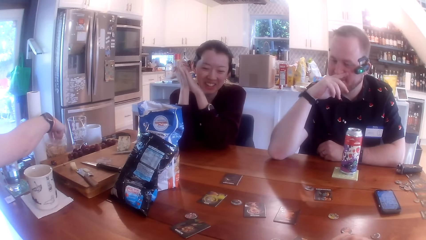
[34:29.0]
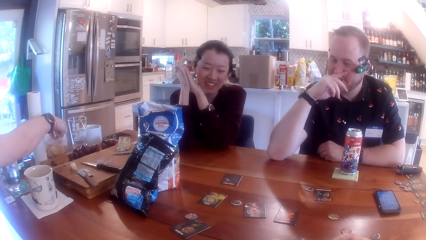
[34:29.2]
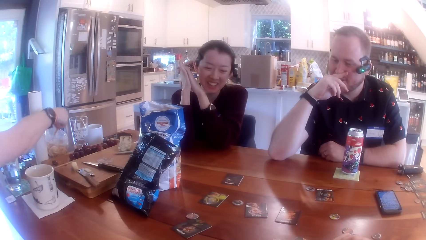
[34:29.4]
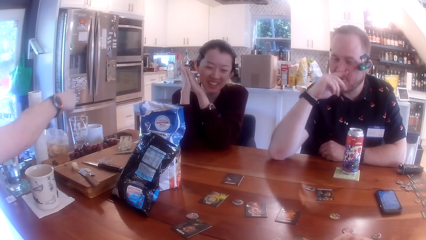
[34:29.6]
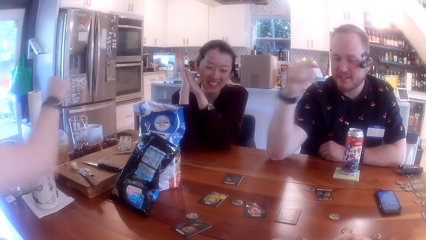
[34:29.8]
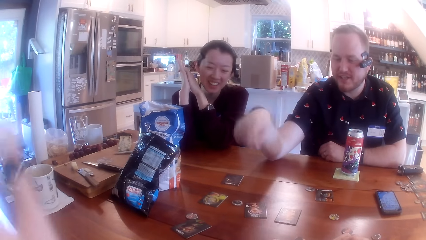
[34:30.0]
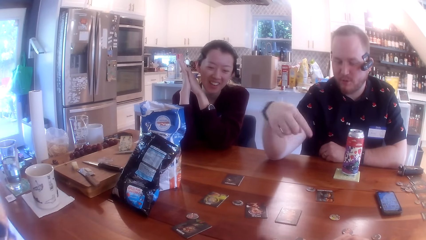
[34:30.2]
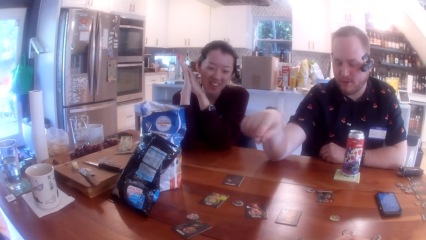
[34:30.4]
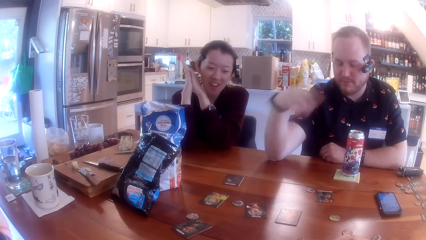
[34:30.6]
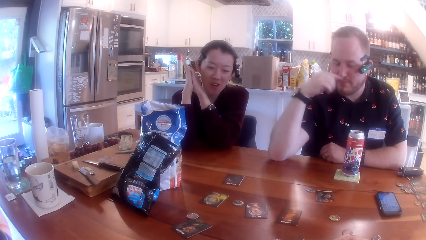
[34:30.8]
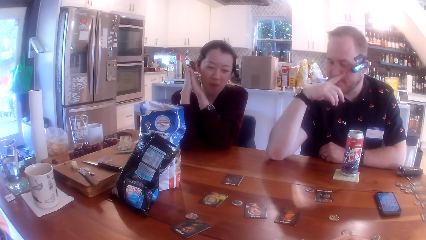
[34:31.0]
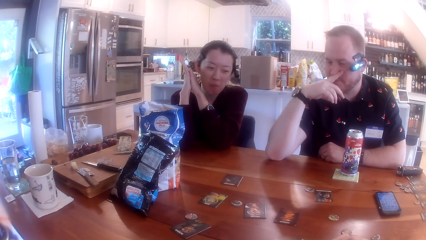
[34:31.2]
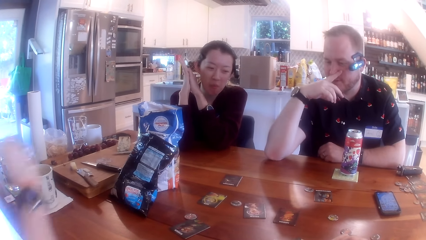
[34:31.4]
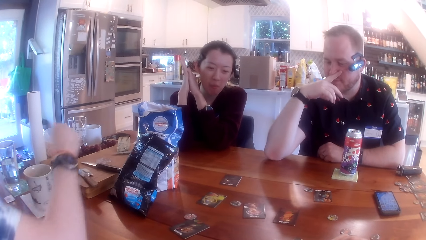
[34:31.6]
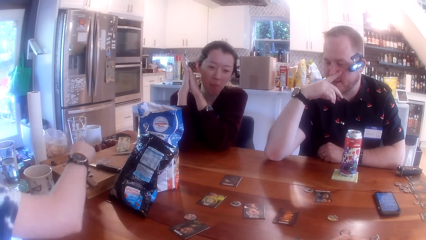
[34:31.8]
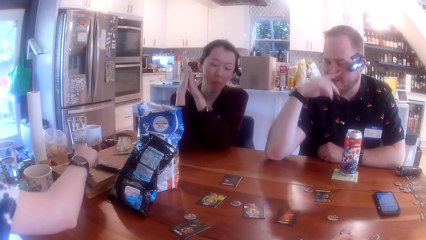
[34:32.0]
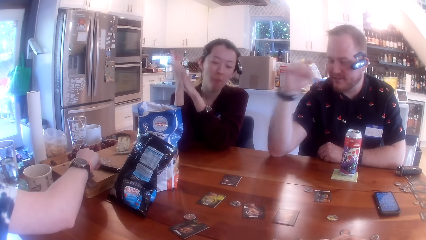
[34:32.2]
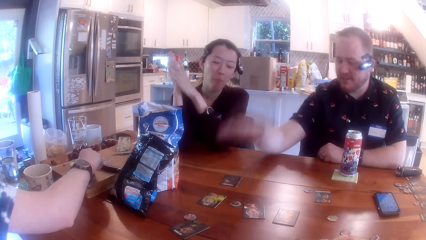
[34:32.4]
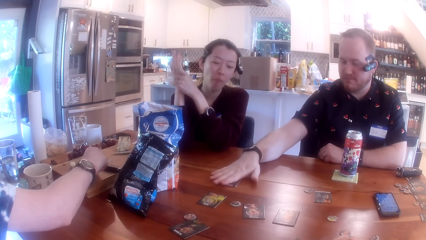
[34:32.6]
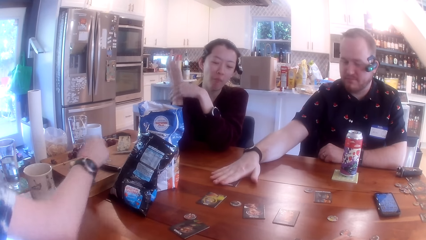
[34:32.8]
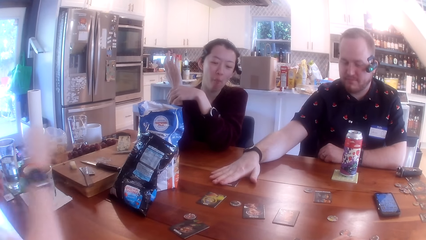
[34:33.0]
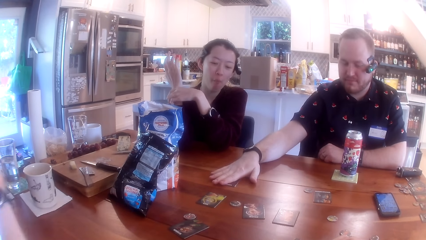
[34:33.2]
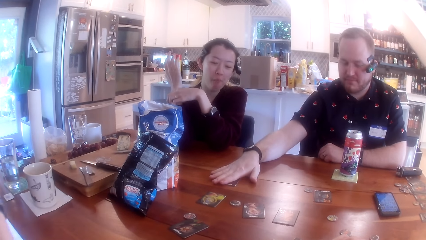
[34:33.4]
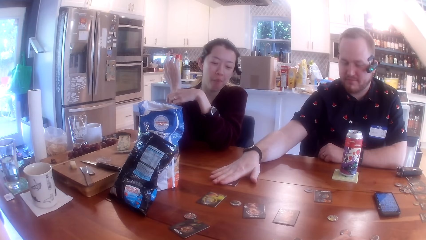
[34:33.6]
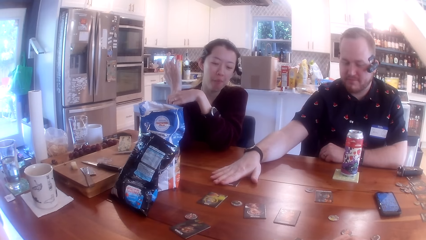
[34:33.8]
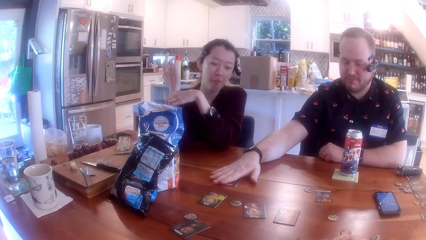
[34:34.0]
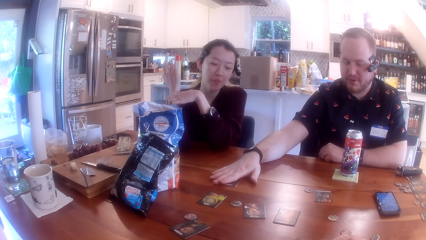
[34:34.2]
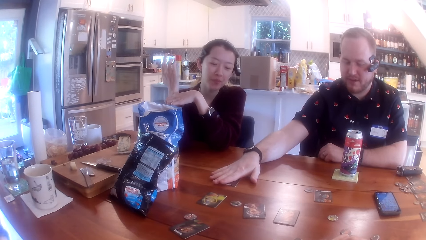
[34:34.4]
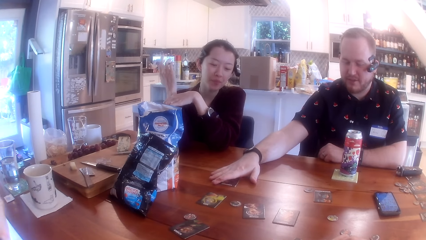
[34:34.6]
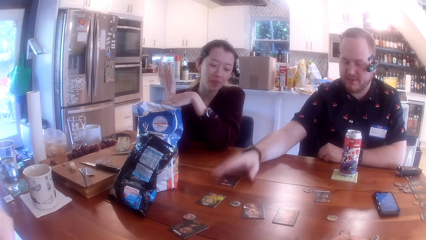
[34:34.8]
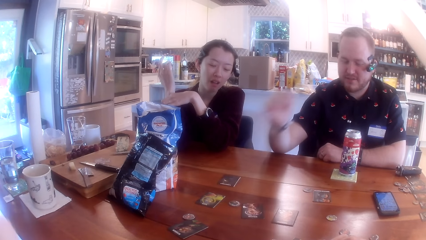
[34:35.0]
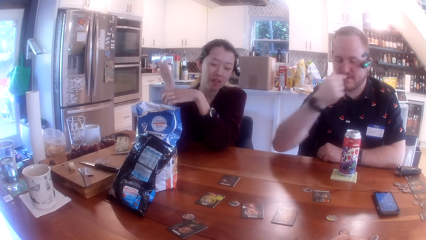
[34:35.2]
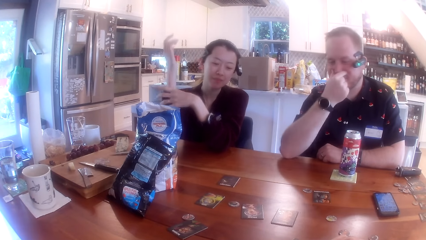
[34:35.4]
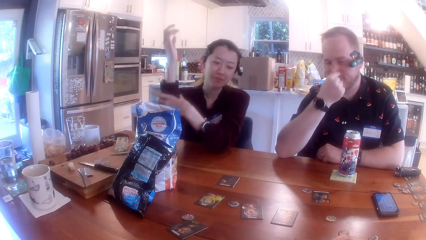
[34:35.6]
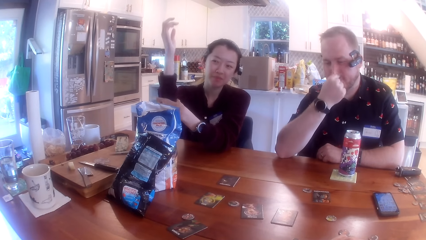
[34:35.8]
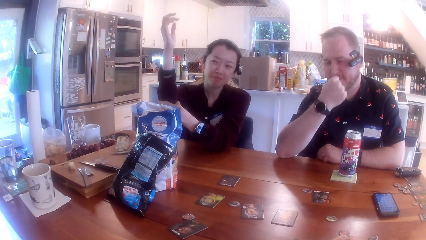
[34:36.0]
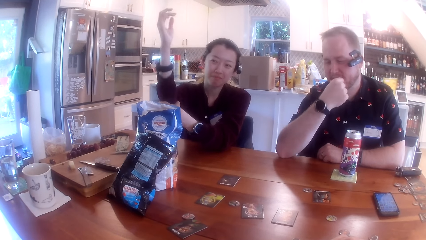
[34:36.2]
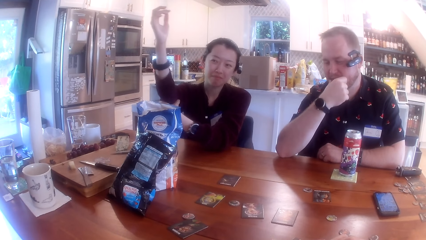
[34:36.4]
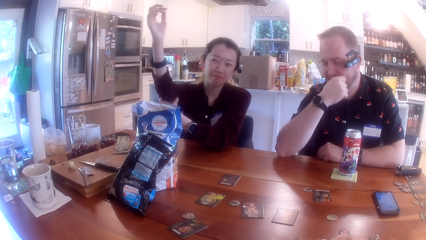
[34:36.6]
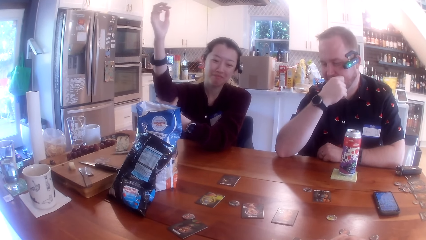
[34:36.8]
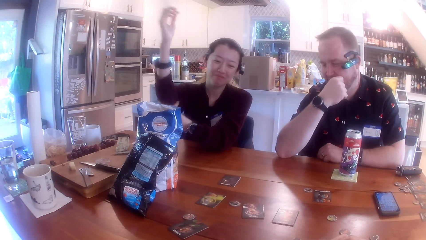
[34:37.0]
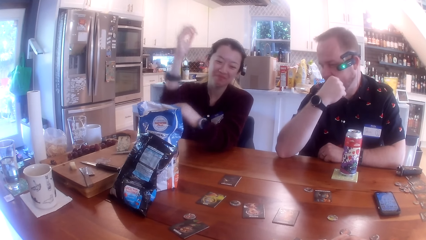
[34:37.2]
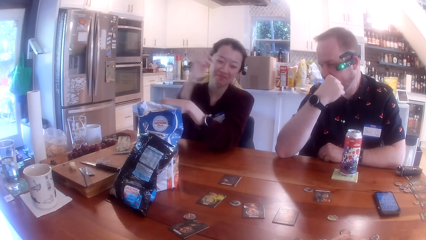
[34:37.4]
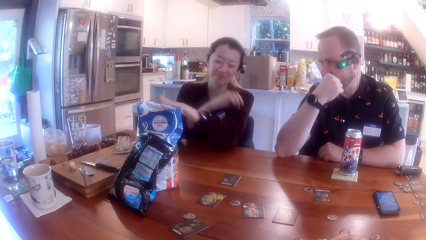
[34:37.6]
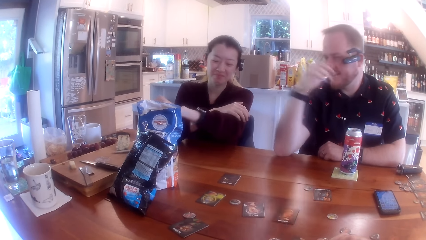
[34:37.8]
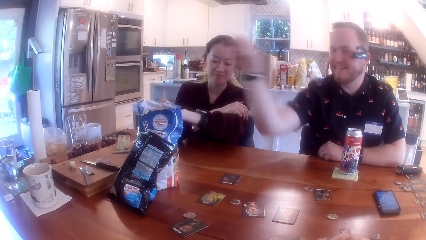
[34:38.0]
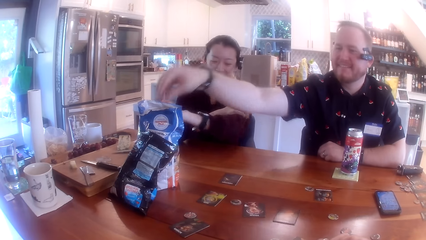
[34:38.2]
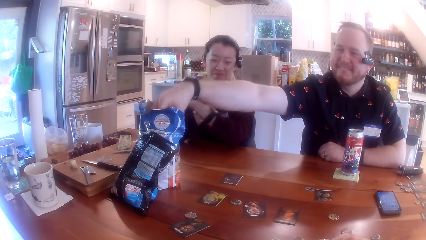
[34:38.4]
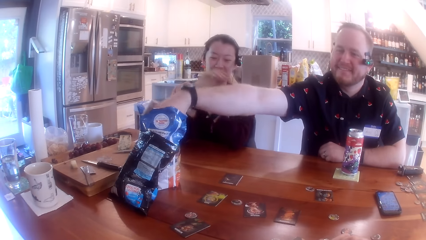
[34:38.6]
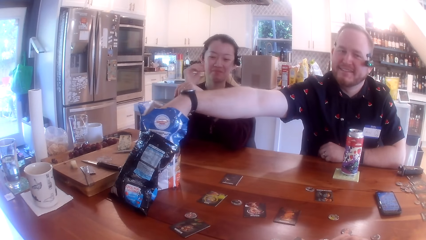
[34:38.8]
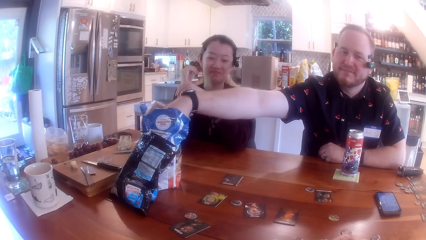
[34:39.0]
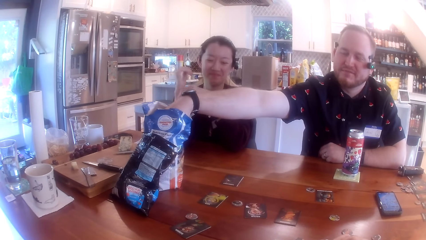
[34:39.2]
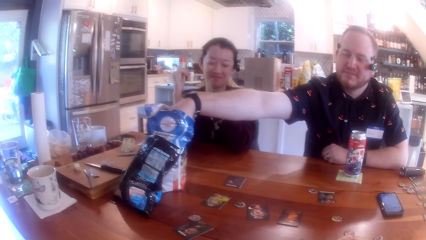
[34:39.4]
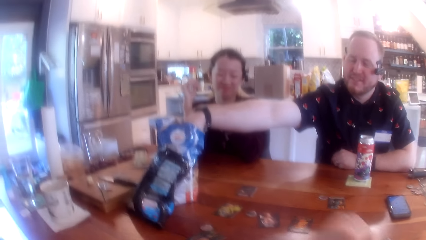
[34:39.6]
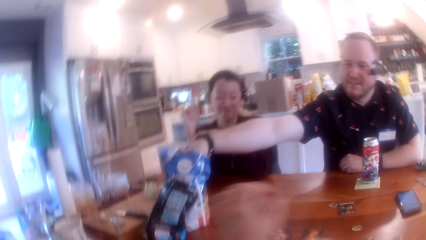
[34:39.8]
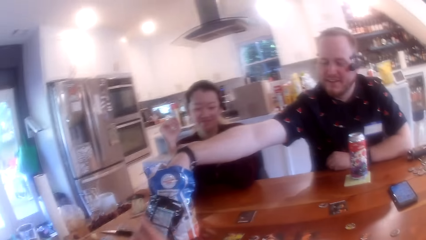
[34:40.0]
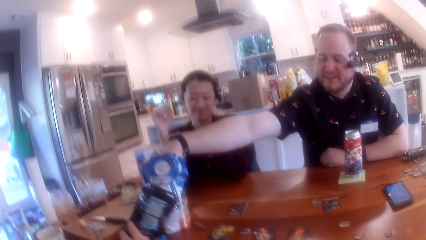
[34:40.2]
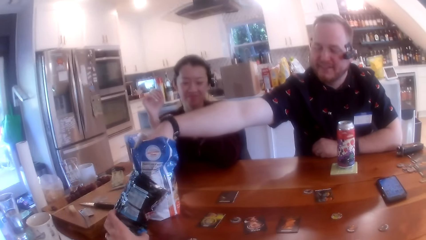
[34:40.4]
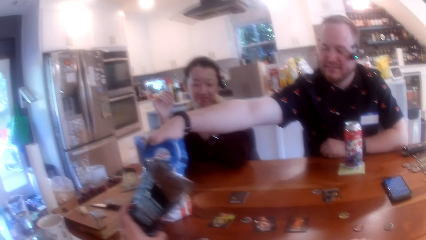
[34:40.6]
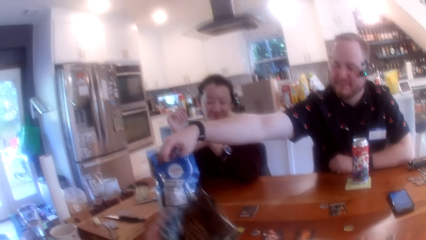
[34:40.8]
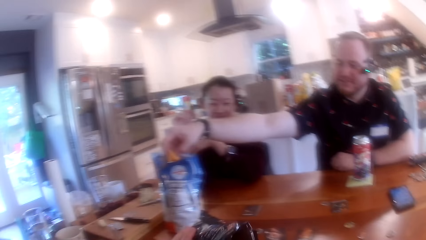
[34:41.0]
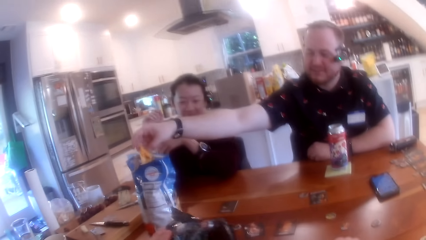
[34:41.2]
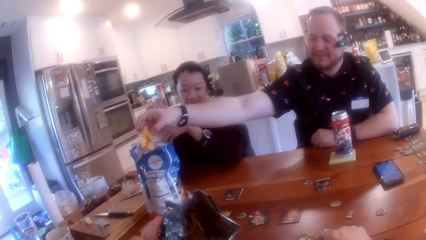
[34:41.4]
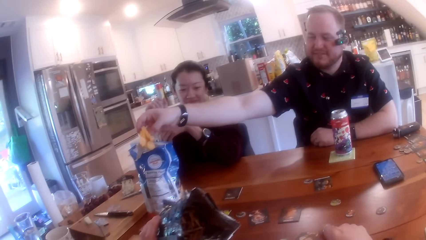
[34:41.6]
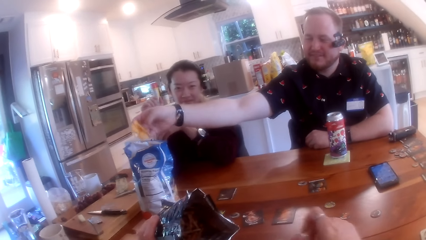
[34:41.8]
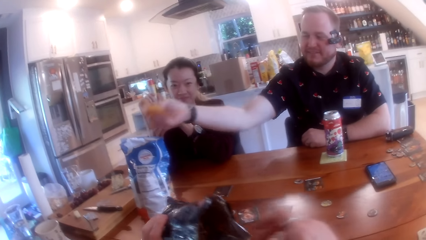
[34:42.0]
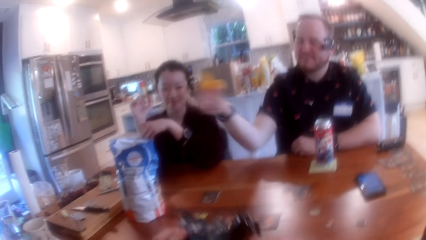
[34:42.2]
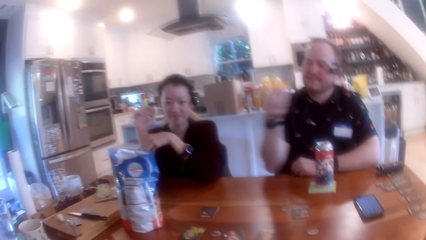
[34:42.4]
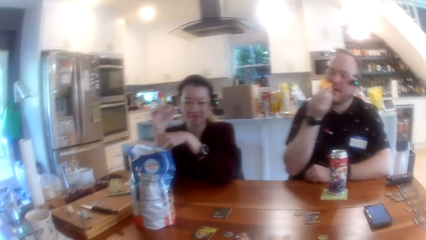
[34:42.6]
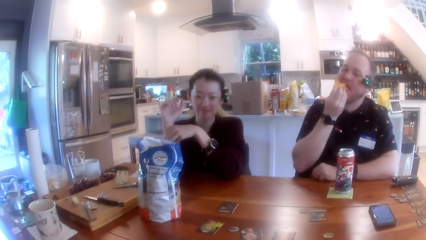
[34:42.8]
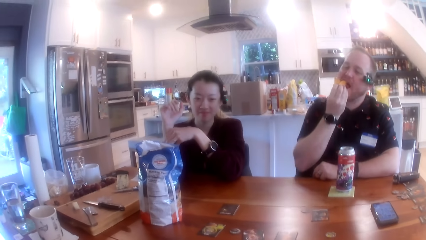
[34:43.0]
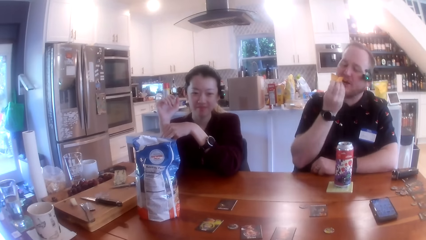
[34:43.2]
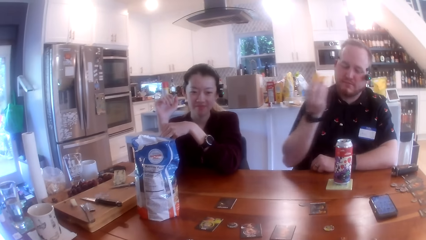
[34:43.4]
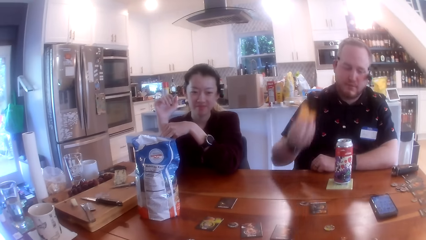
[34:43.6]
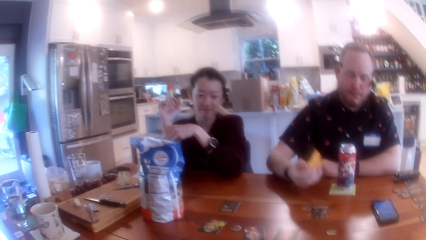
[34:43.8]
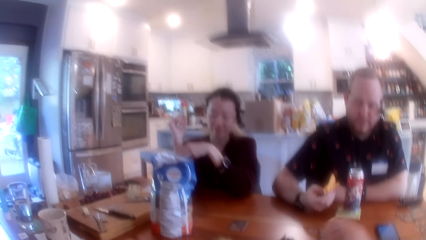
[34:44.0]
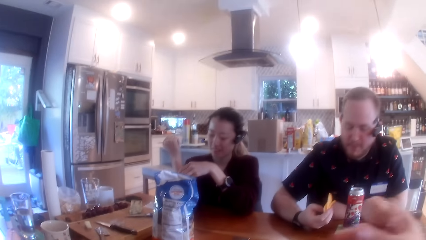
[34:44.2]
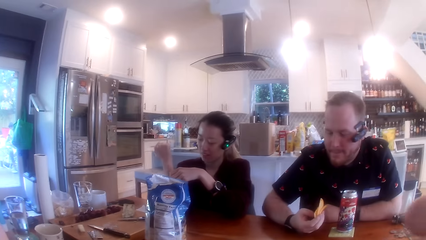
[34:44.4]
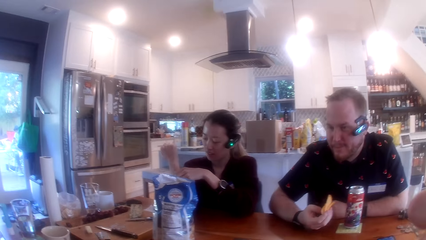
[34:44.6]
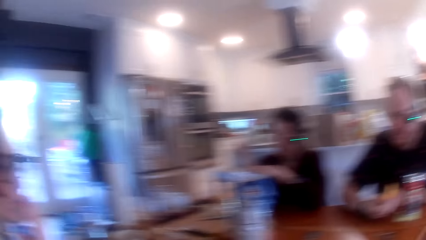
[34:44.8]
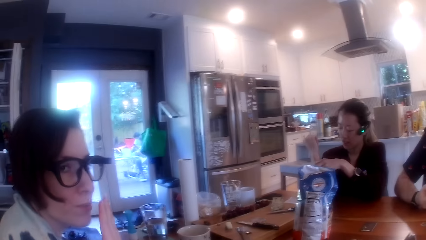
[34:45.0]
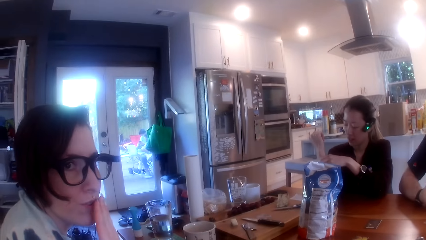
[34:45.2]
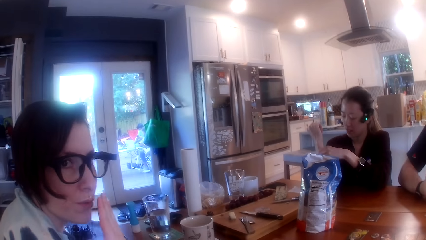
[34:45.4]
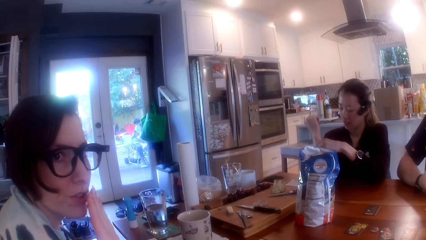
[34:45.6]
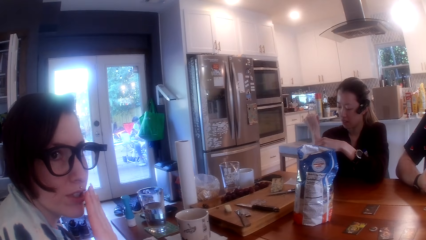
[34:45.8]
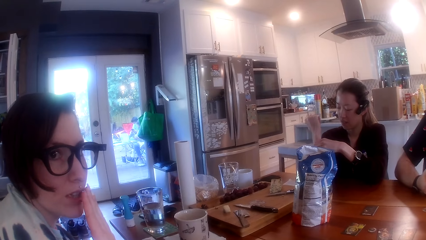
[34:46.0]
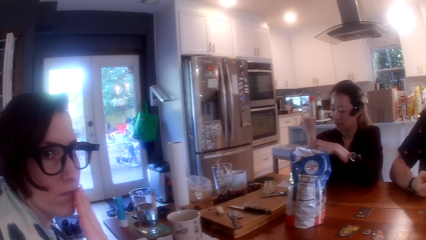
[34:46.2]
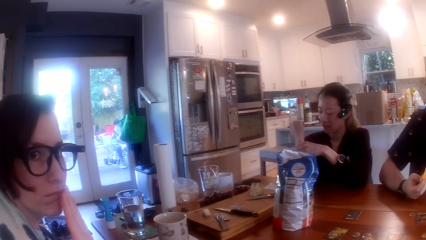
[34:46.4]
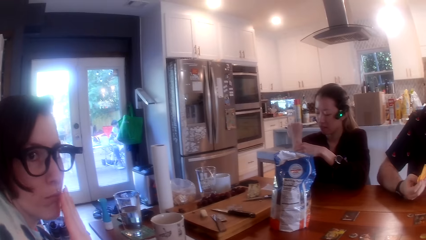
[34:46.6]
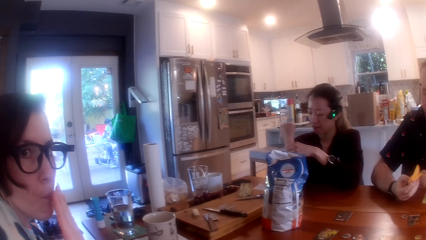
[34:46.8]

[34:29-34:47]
A man covers his mouth with his right hand. The camera wearer interacts with the man, a woman and another woman at the table. The man lifts his hand from the table towards his head and rubs his nose with his finger. The other woman picks another snack from the table with her hand. The man stretches his hand on the table. The first woman pulls her right hand sleeve with her left hand. The man rubs his nose with his fingers. The first woman raises her hand up, adjusts her sweater with her hand, and pulls her left hand sleeve with her right hand. She lowers her hand. The man moves his hand to the sachet on the table. He picks chips from a bag on the table with his right hand. The camera wearer picks a chips bag on the table with his left hand. He picks chips from the chips bag in his left hand with his right hand. The man eats the chips from his right hand. The camera wearer eats the chips from his right hand. He interacts with the man, the first woman and the other woman at the table.
